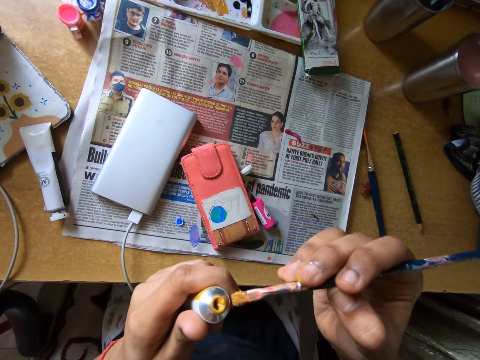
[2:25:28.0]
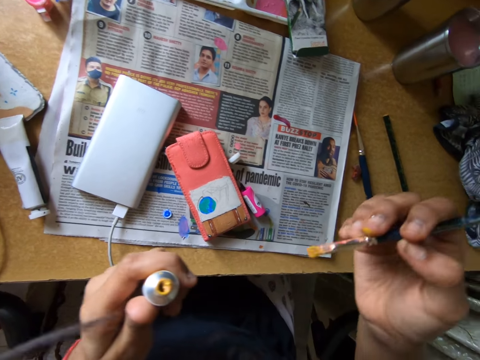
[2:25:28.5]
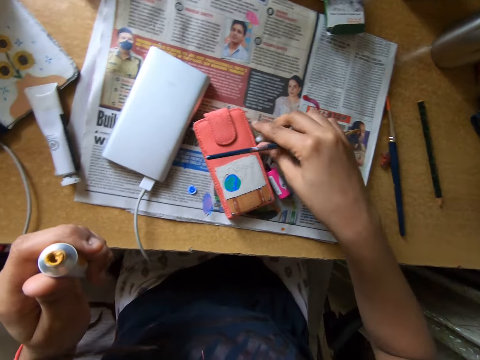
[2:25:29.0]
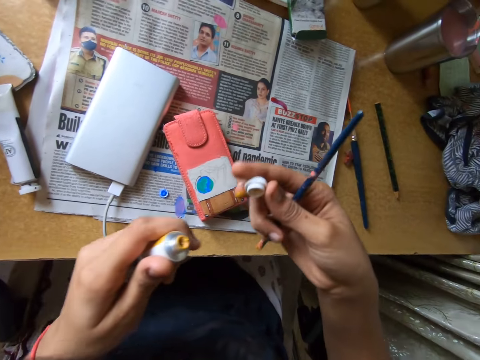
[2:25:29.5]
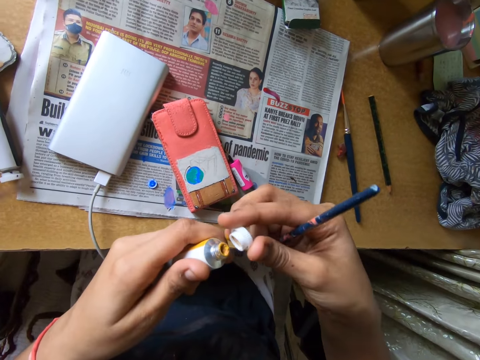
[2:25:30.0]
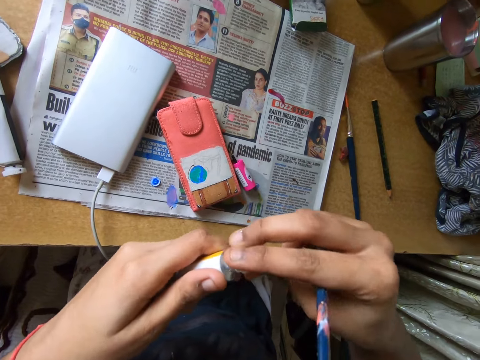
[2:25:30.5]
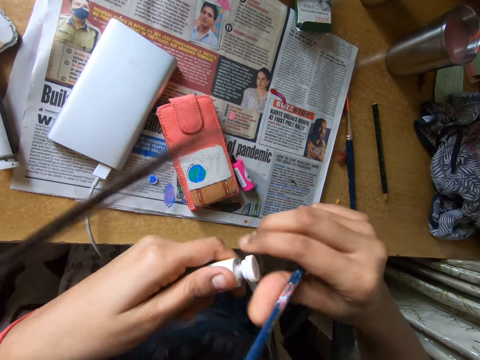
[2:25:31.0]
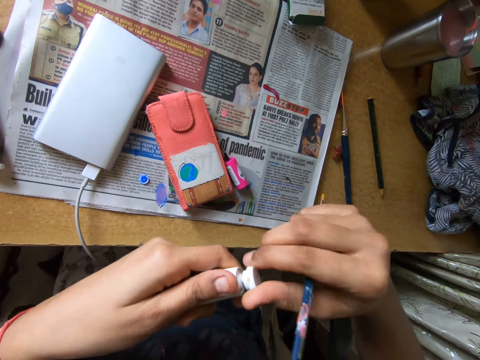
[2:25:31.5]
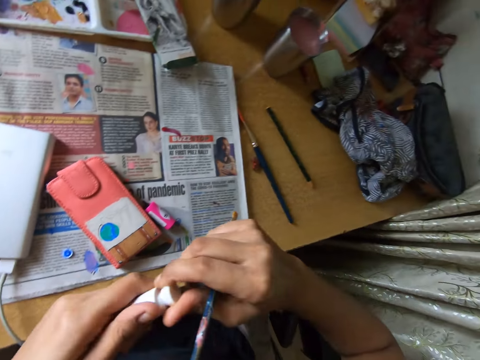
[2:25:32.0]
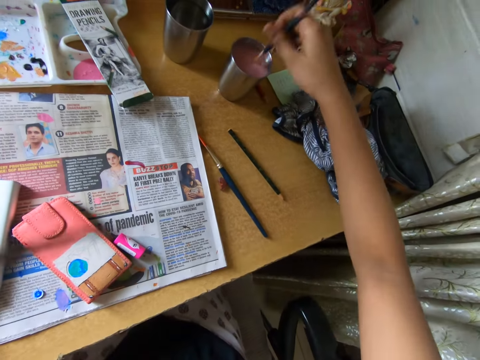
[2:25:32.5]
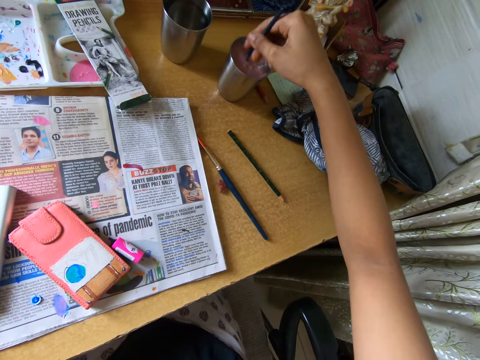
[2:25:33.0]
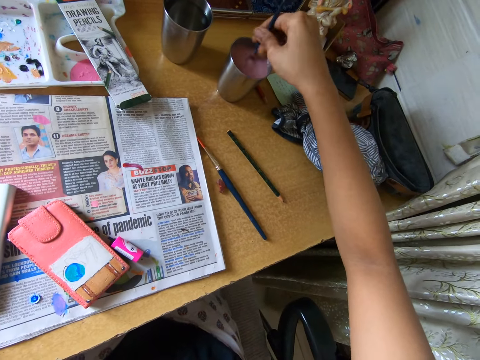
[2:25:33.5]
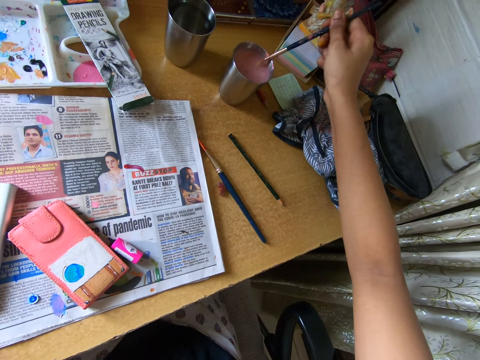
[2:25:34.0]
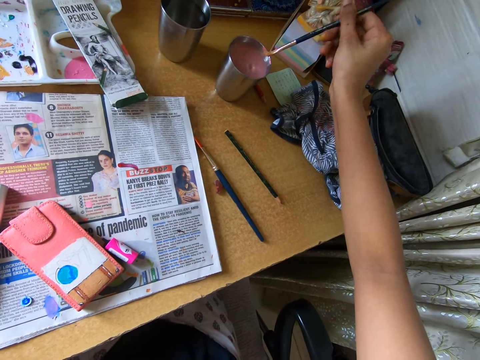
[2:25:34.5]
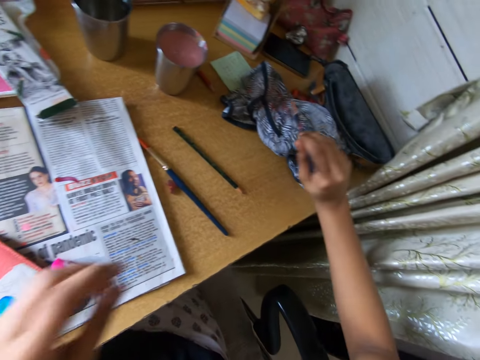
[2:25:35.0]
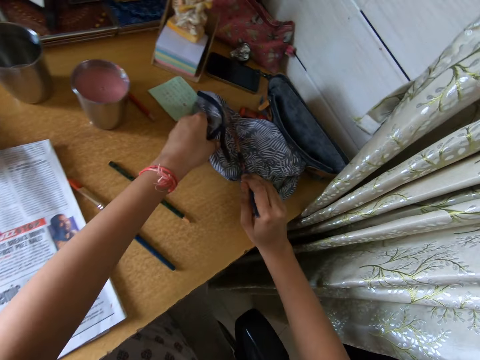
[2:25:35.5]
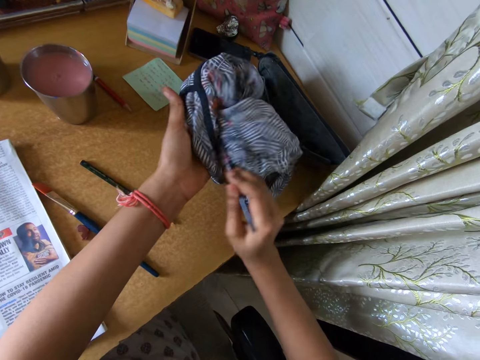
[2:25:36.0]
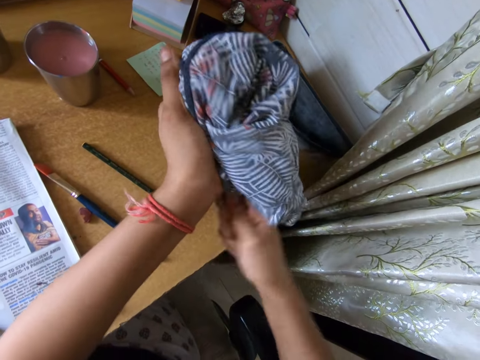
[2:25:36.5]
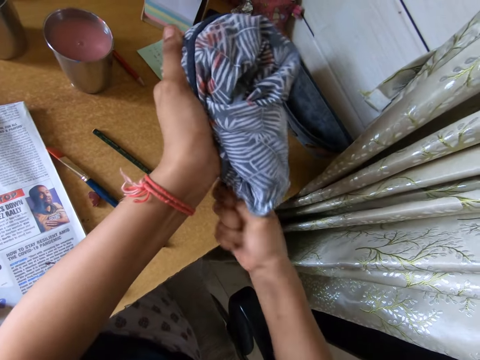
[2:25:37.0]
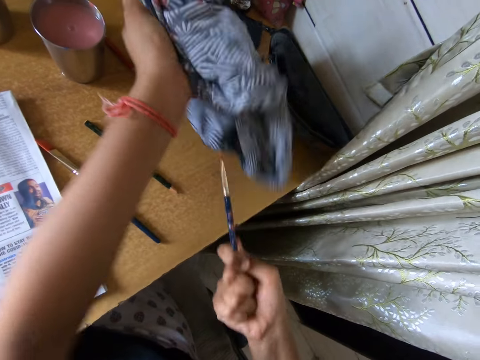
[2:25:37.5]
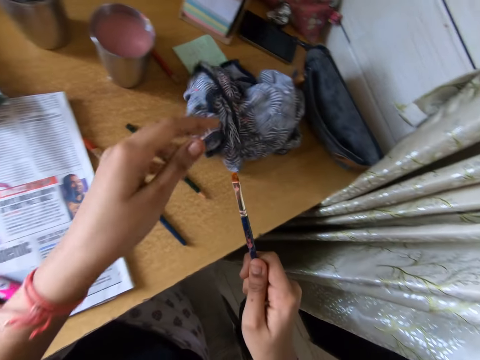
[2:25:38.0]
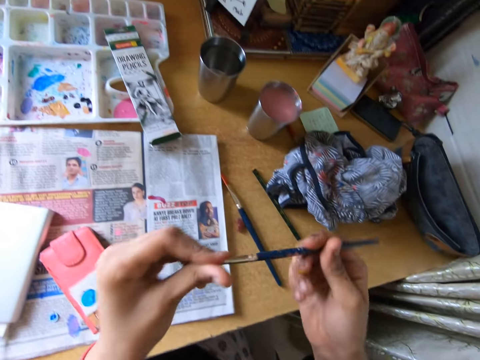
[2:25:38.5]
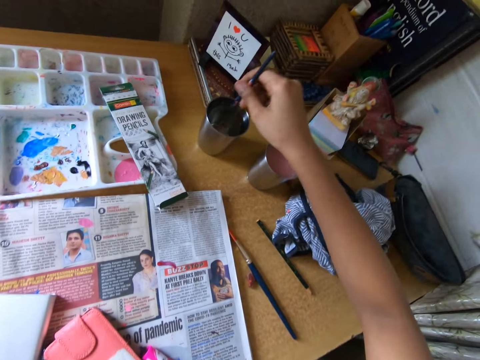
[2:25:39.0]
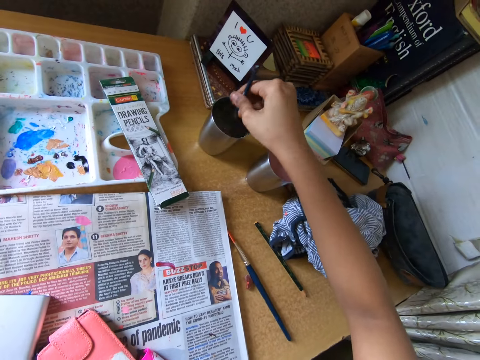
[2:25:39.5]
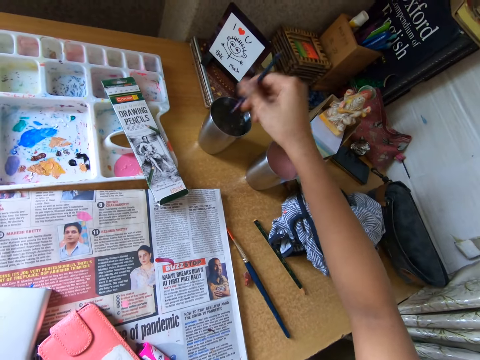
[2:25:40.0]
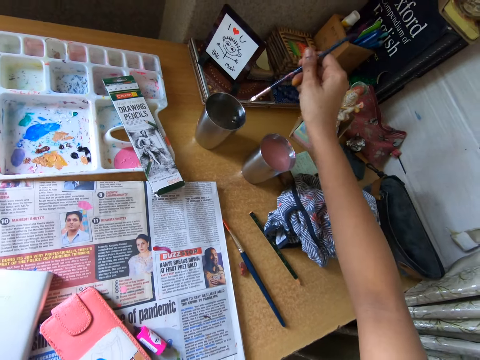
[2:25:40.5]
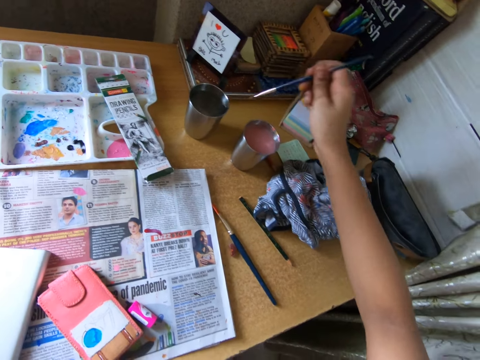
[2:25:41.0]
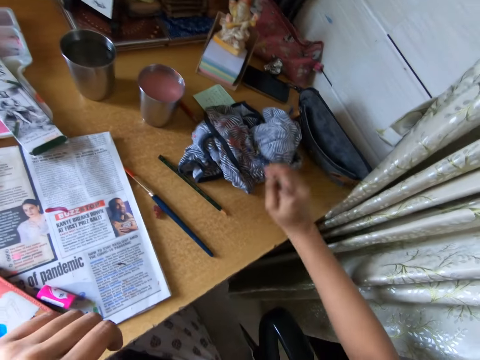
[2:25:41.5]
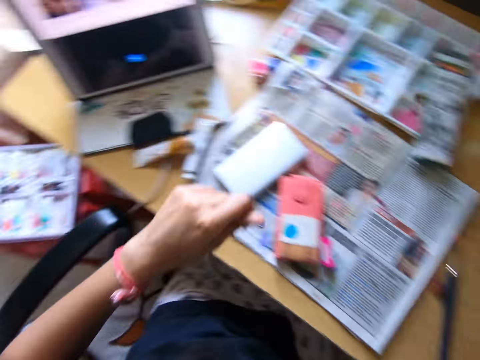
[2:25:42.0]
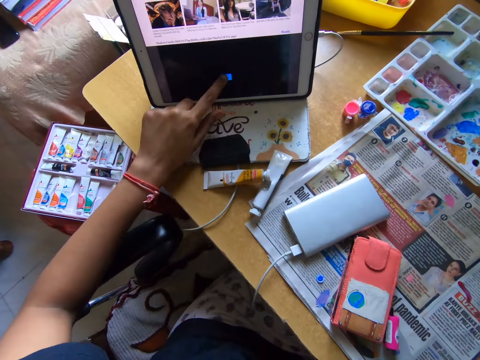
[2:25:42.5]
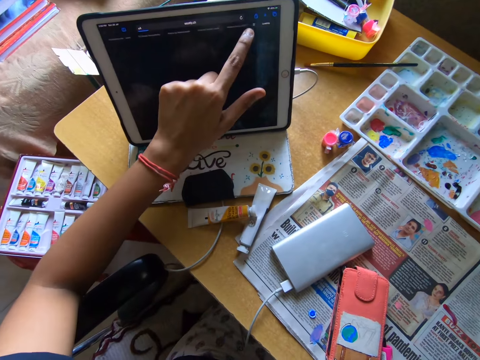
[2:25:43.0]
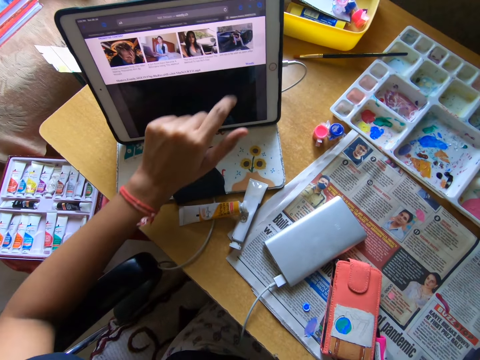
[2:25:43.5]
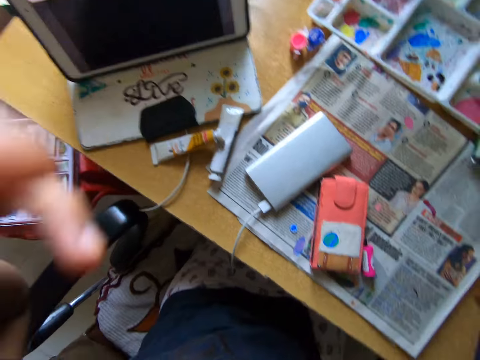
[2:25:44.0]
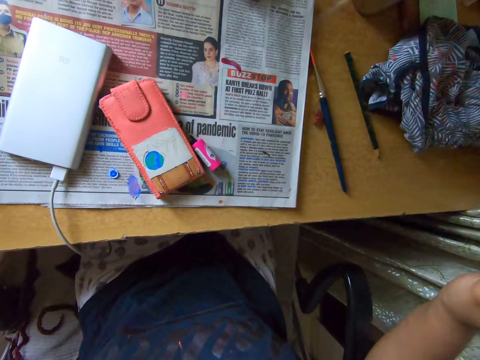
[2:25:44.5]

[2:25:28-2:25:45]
The camera wearer puts paint on the paint tube with a paintbrush in his right hand. He picks up the lid from the table with his right hand. He closes the paint tube with the lid in his right hand. He puts the paintbrush in the cup or mug with his right hand. He rinses the paintbrush in the mug. He removes the paintbrush from the cup with his right hand. He puts the paintbrush on the cloth with his right hand. He cleans the paintbrush in the cloth with both hands. He drops the cloth on the table with his left hand. He adjusts the paintbrush with both hands. He rinses the paintbrush in the mug. He puts the paintbrush in the cup on the table with his right hand. He removes the paintbrush from the cup with his right hand. He cleans the paintbrush on the cloth on the table with his right hand. He operates the tablet phone on the table with his left hand.

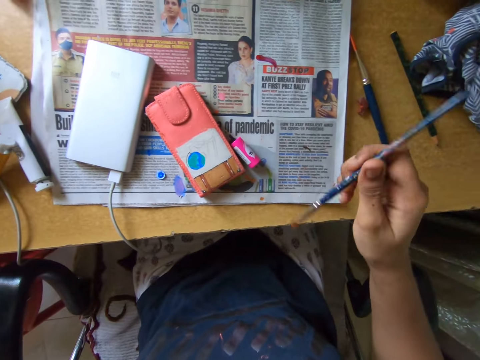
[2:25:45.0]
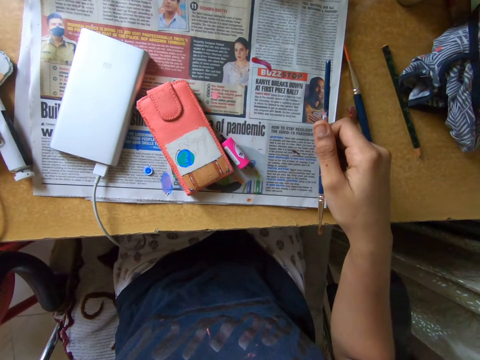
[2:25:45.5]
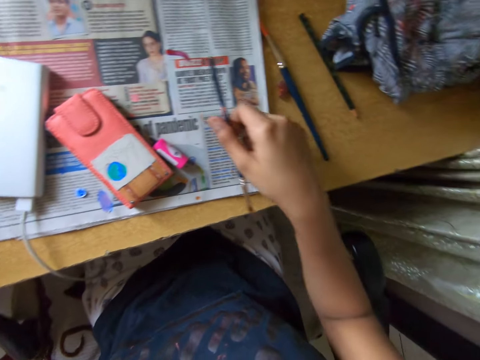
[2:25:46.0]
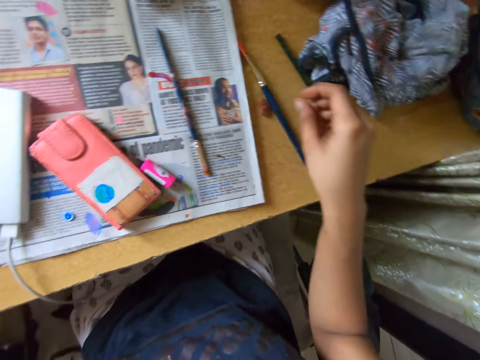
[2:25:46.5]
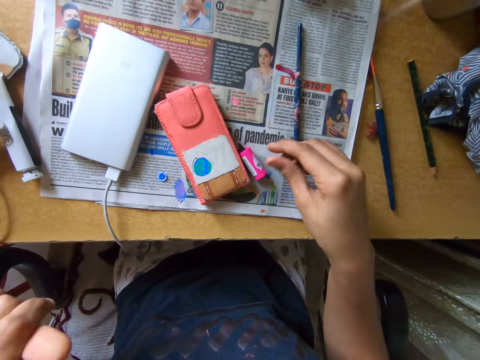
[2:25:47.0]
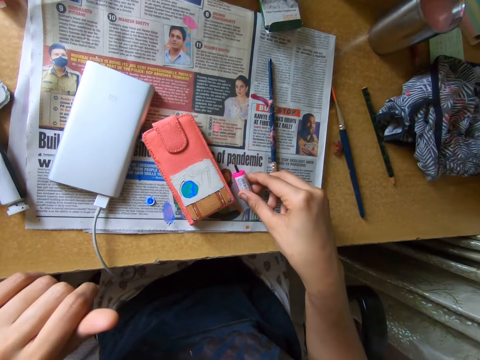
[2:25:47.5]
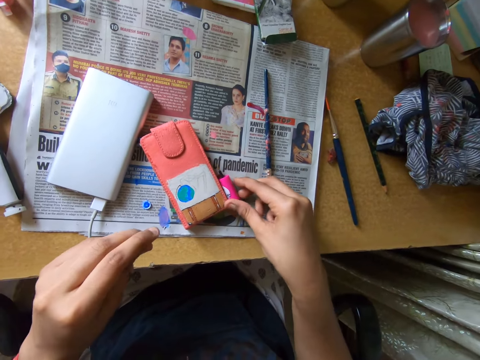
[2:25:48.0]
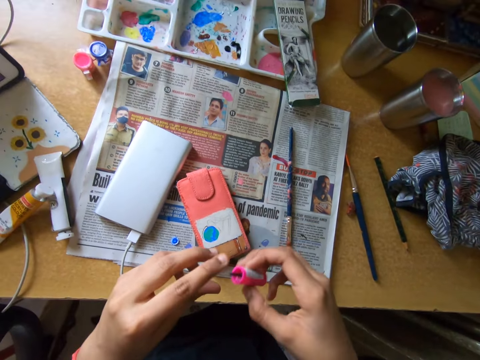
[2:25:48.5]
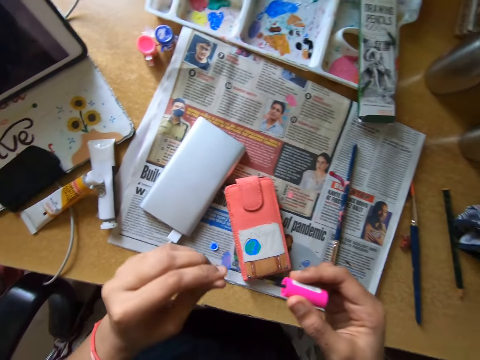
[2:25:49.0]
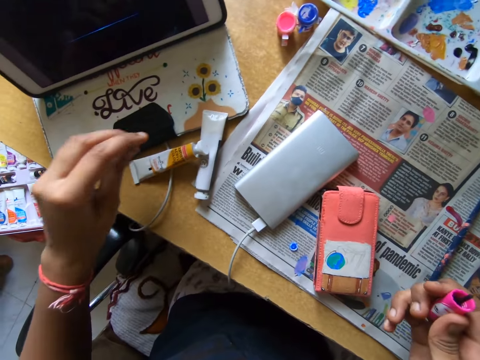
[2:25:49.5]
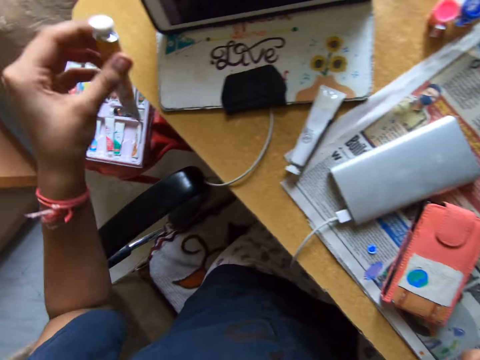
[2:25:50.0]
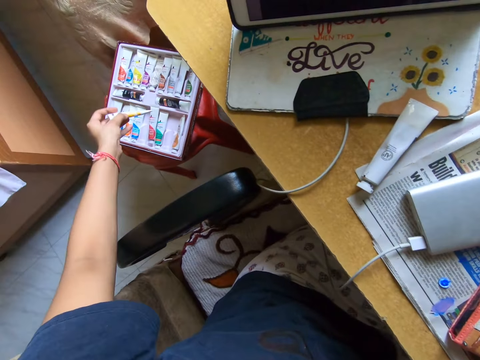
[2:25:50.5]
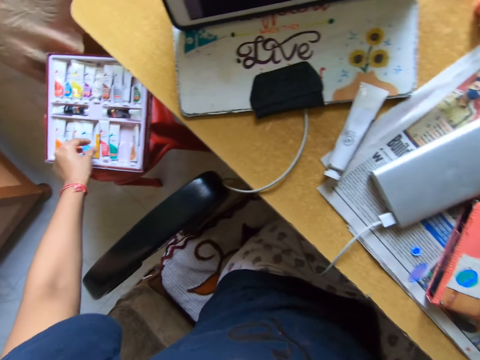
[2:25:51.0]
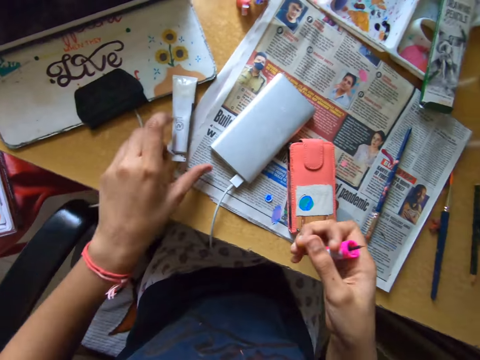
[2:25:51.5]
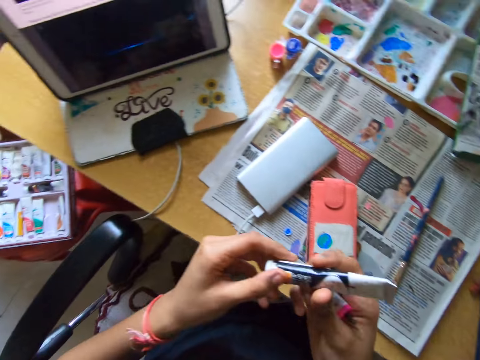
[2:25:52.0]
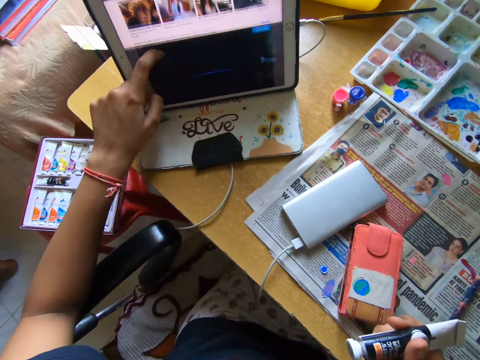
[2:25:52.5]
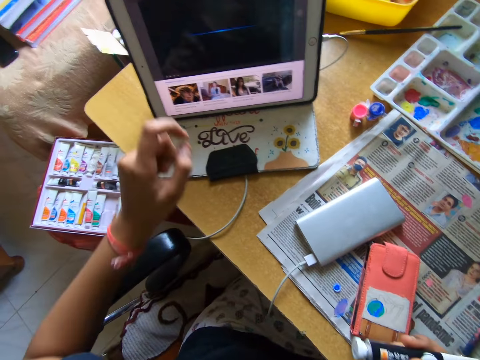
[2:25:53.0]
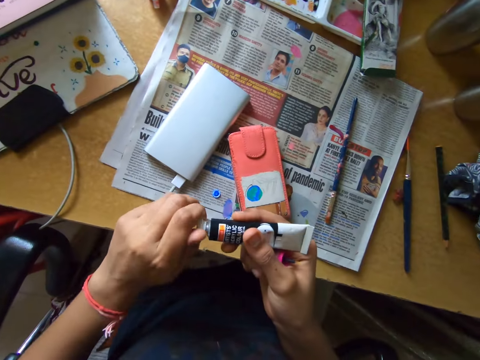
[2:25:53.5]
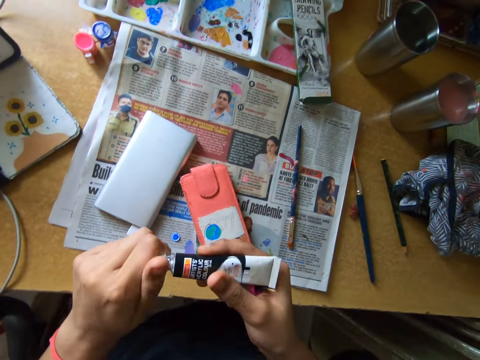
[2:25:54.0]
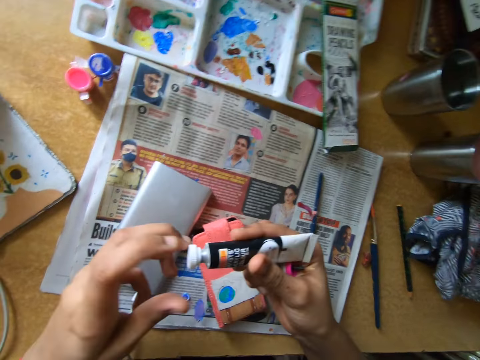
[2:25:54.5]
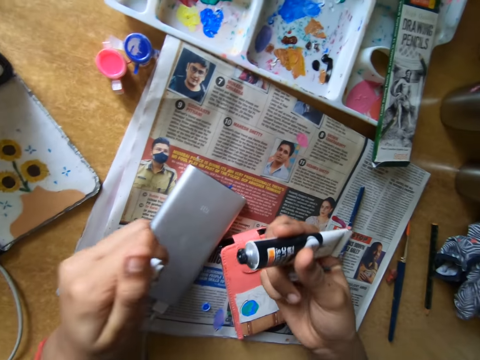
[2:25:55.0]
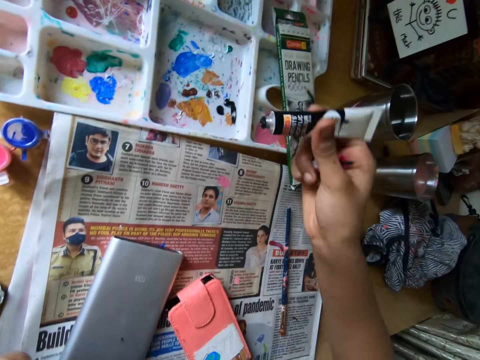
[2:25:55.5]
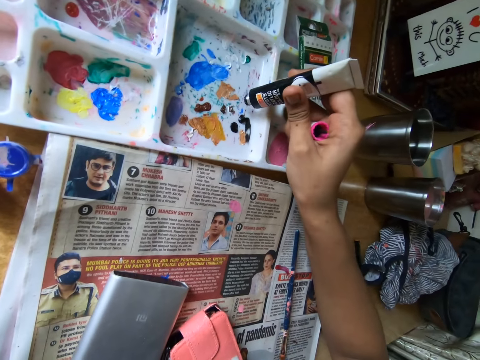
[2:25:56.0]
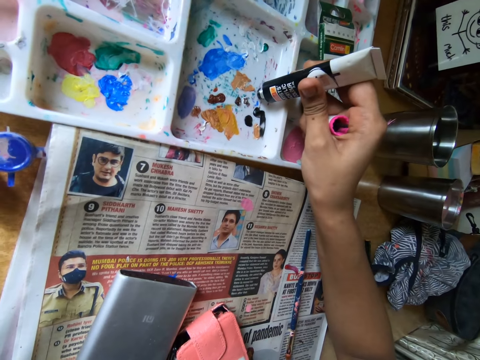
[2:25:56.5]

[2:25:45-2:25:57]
The camera wearer looks around a room. He drops the paintbrush on the table with his right hand. He picks up the brush from the table with his right hand. He adjusts the brush with both hands. He picks up the paint tube from the table with his left hand. He drops the paint tube in the paint pack with his left hand. He picks up the paint tube from the table with his left hand. He passes the paint tube from his left hand to his right hand. He operates the tablet phone on the table with his left hand. He opens the paint tube with both hands. He pours paint on the paint palette.
